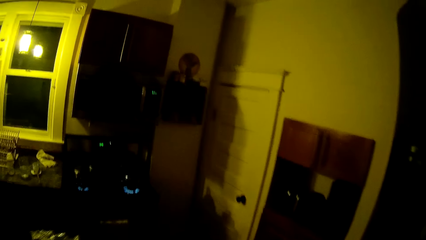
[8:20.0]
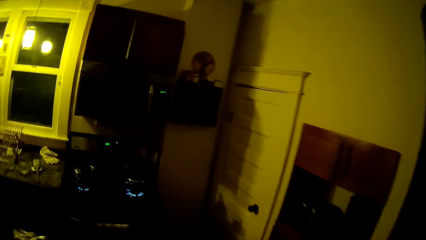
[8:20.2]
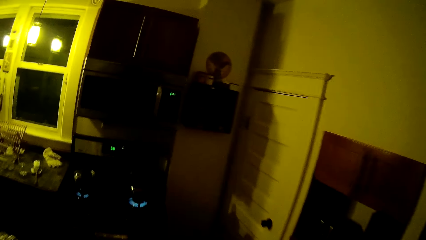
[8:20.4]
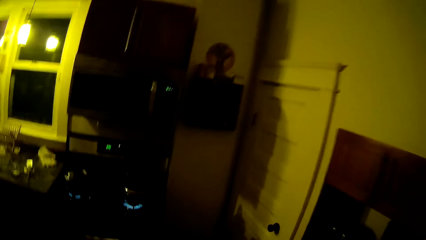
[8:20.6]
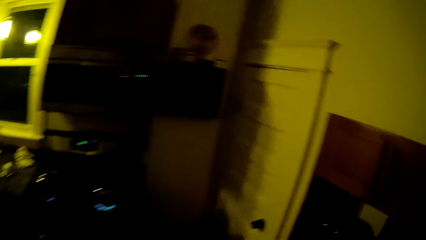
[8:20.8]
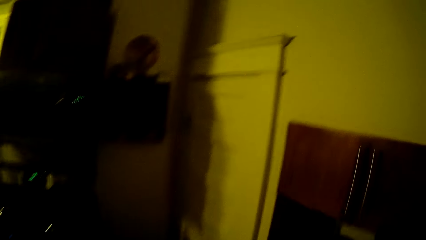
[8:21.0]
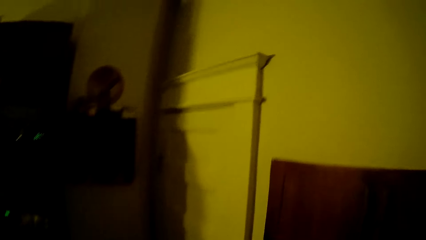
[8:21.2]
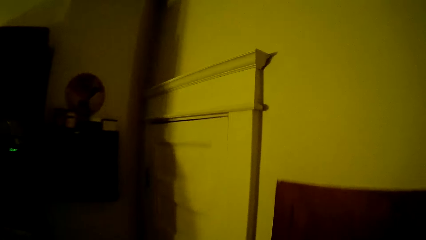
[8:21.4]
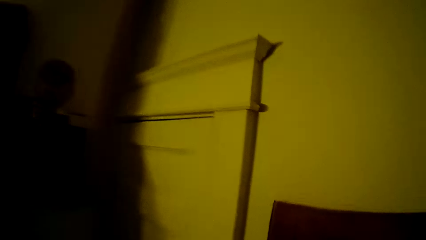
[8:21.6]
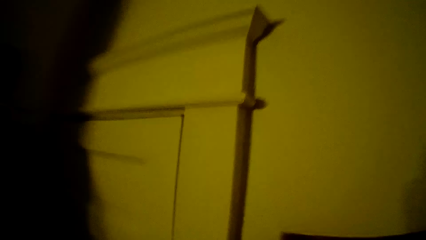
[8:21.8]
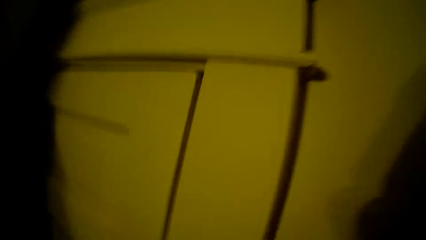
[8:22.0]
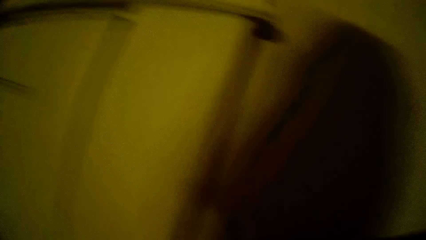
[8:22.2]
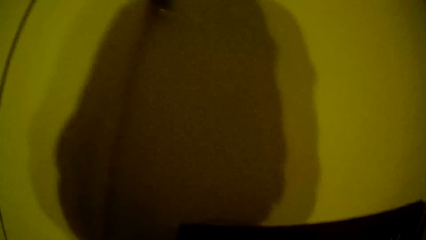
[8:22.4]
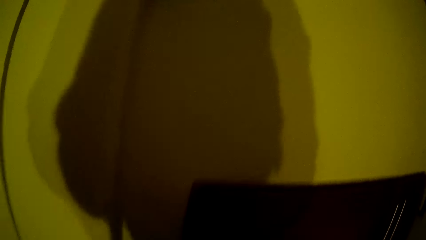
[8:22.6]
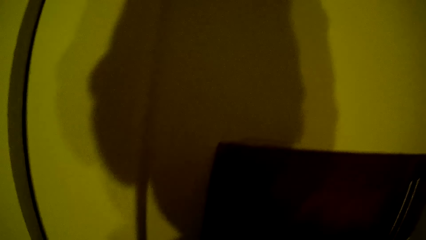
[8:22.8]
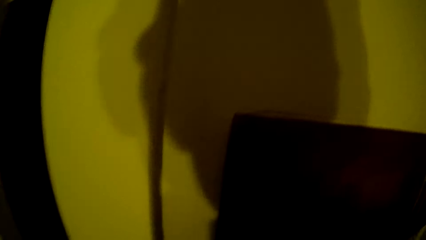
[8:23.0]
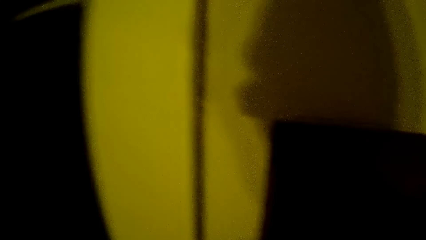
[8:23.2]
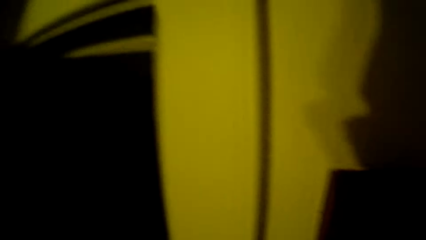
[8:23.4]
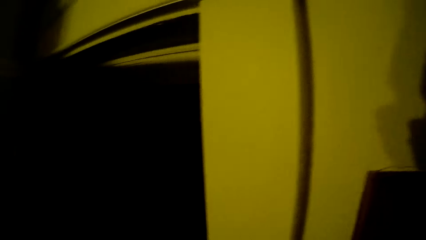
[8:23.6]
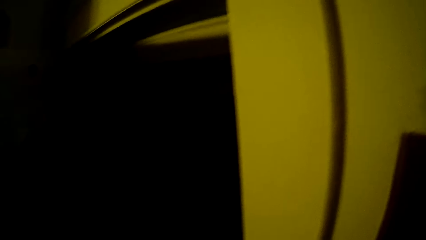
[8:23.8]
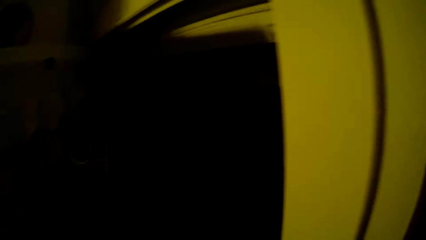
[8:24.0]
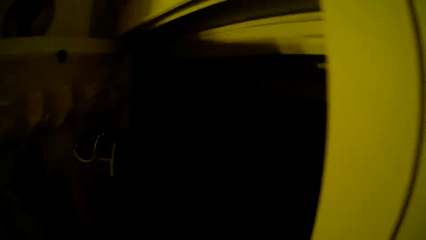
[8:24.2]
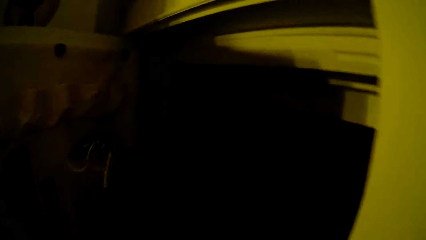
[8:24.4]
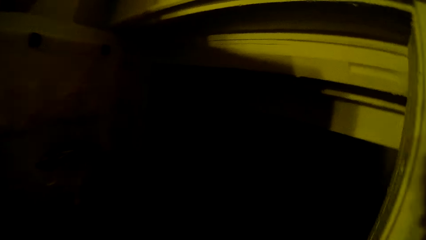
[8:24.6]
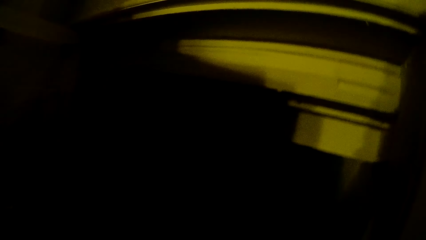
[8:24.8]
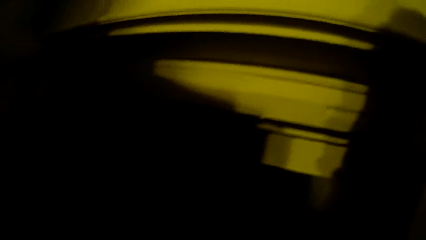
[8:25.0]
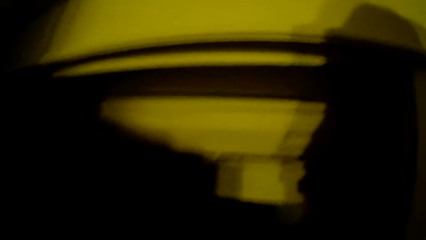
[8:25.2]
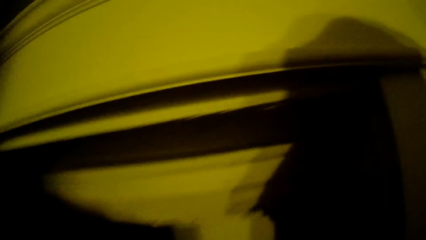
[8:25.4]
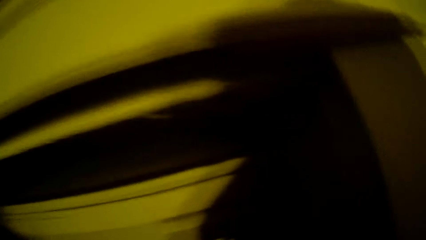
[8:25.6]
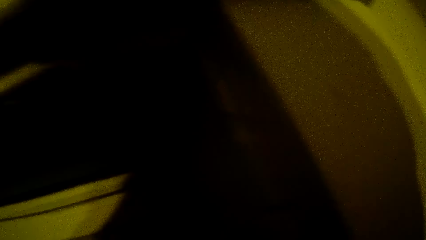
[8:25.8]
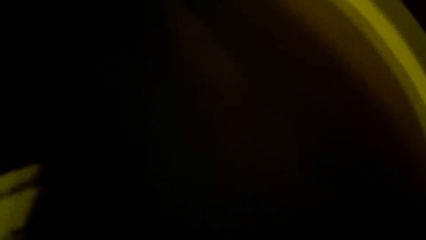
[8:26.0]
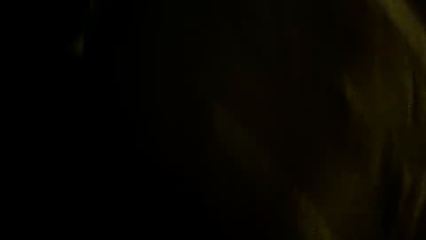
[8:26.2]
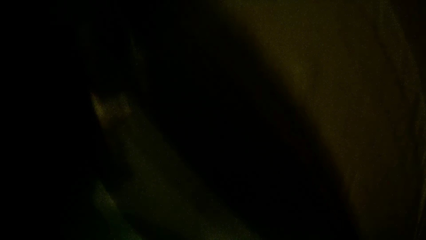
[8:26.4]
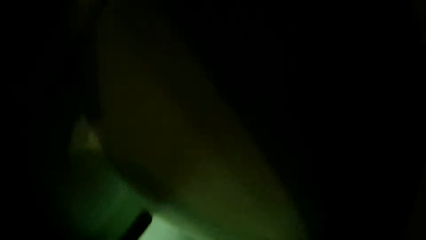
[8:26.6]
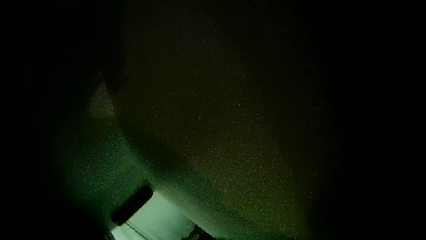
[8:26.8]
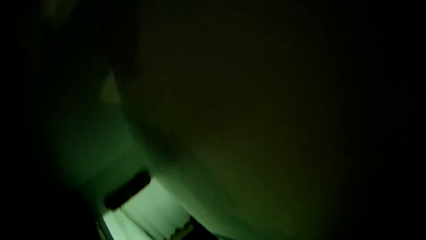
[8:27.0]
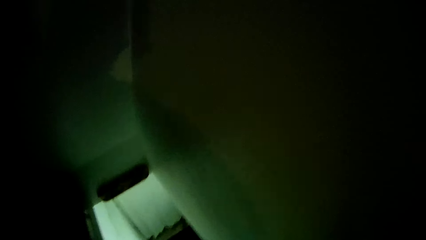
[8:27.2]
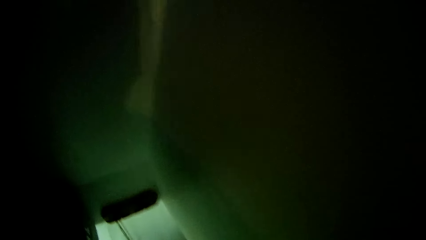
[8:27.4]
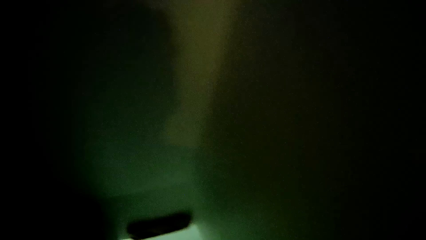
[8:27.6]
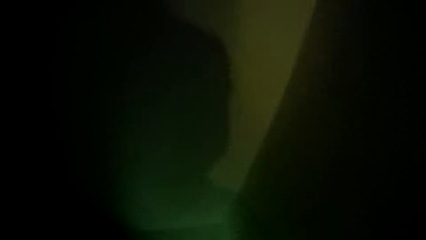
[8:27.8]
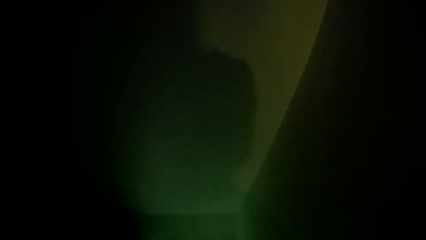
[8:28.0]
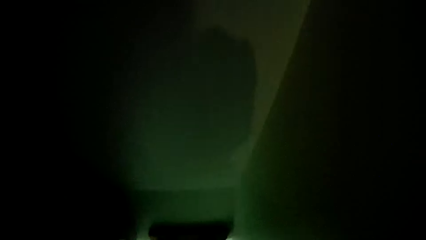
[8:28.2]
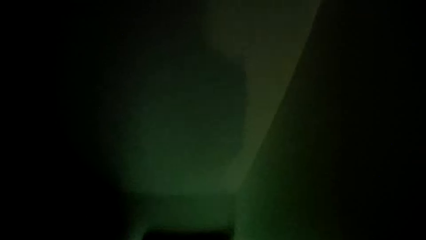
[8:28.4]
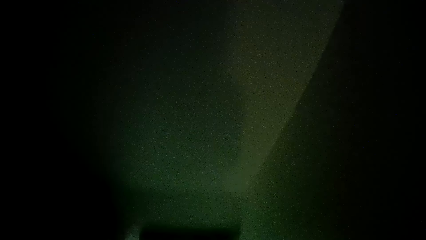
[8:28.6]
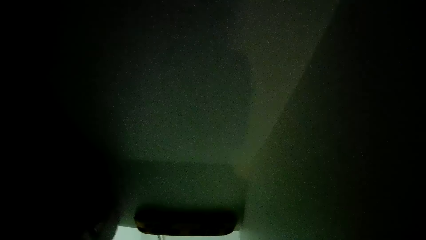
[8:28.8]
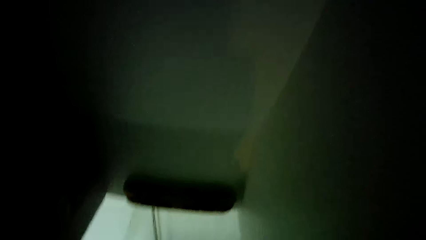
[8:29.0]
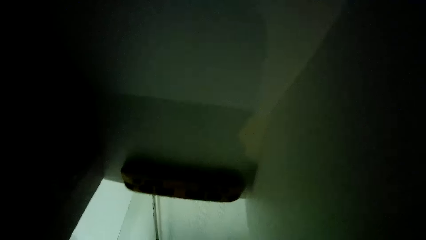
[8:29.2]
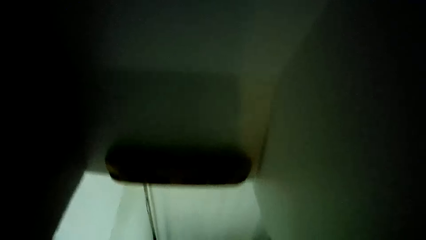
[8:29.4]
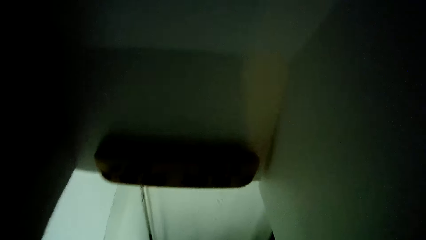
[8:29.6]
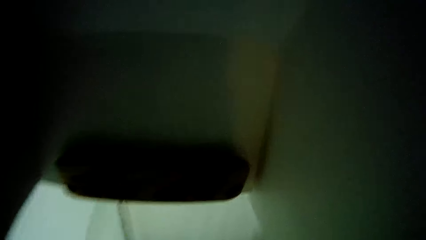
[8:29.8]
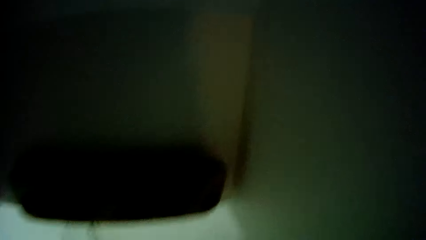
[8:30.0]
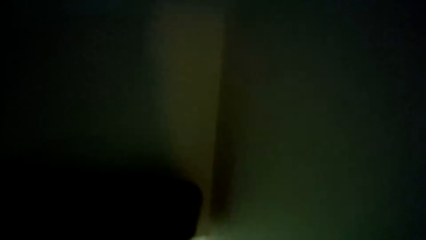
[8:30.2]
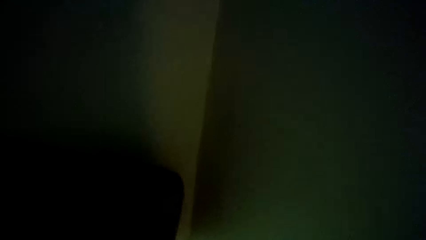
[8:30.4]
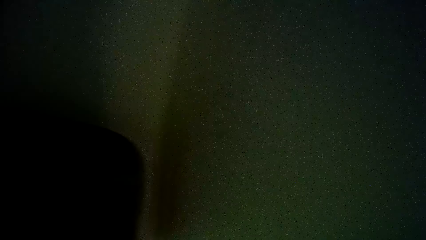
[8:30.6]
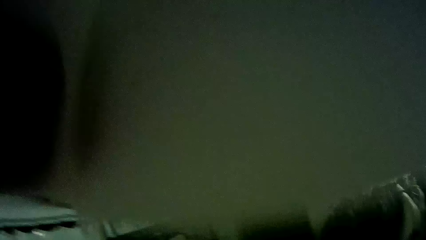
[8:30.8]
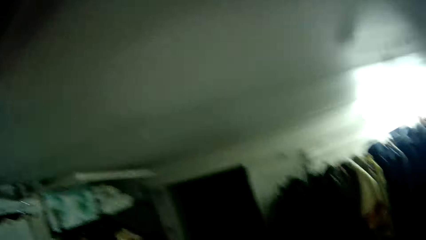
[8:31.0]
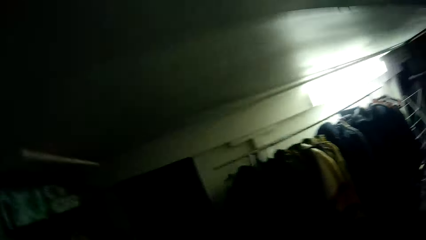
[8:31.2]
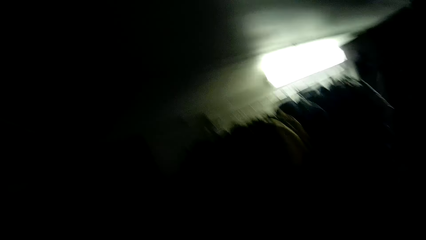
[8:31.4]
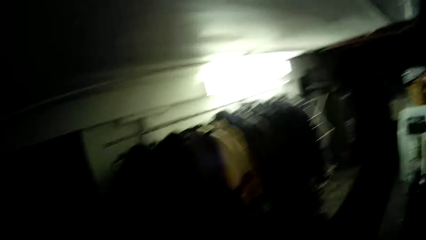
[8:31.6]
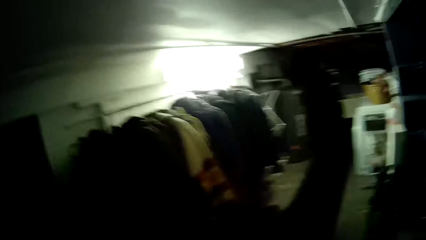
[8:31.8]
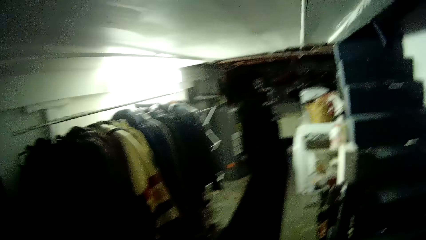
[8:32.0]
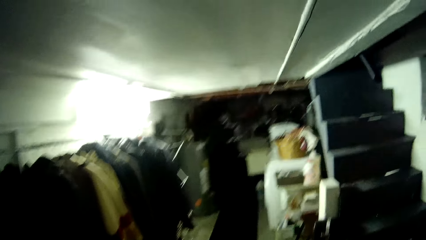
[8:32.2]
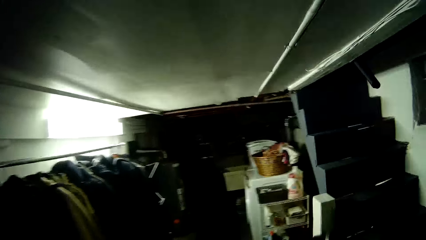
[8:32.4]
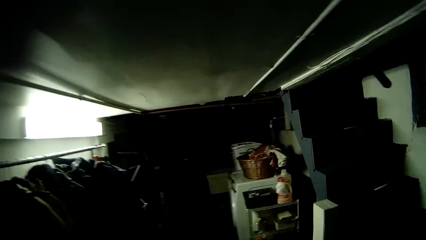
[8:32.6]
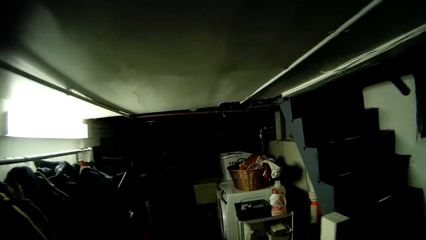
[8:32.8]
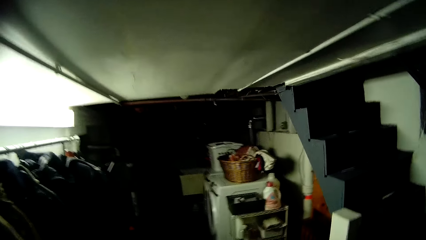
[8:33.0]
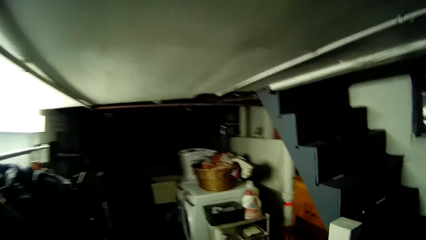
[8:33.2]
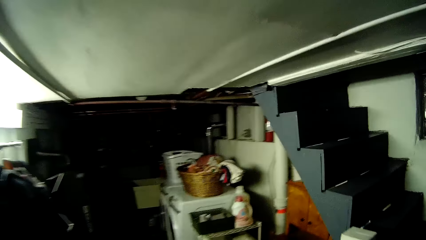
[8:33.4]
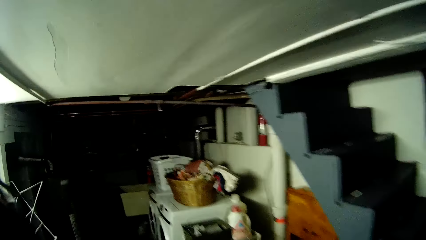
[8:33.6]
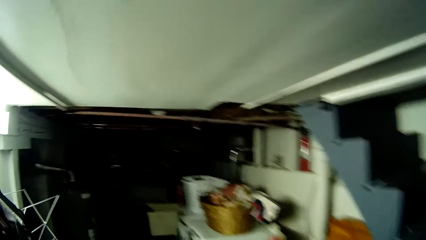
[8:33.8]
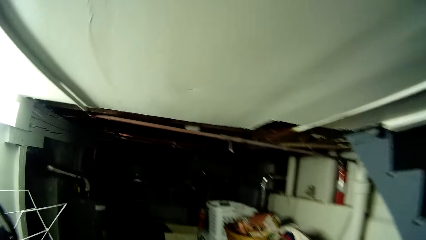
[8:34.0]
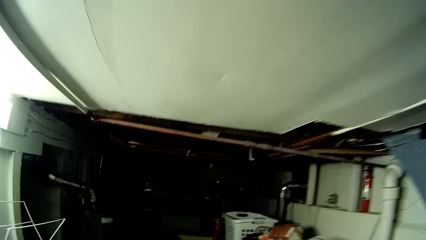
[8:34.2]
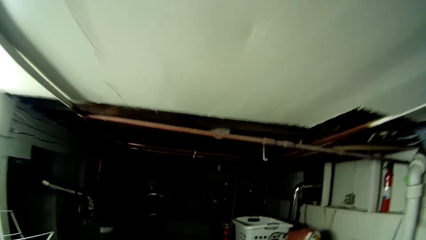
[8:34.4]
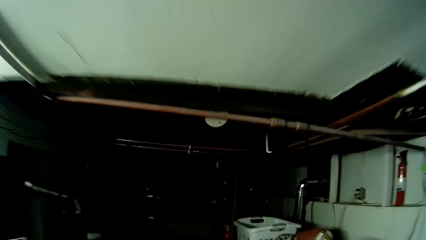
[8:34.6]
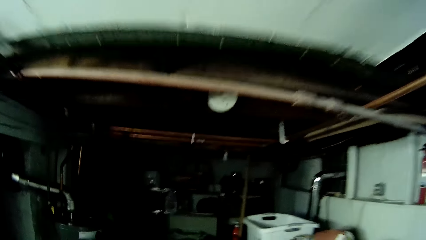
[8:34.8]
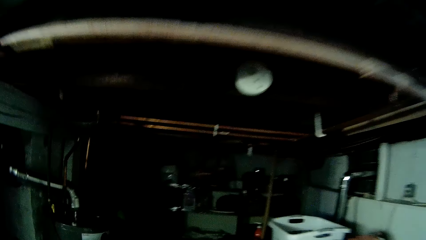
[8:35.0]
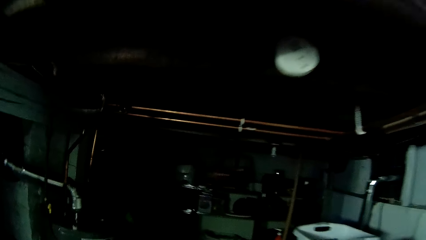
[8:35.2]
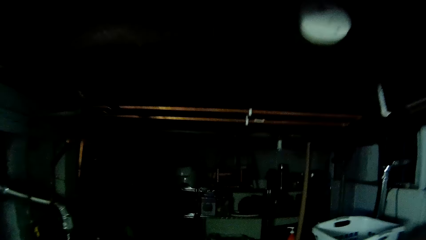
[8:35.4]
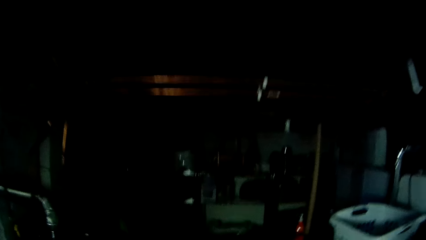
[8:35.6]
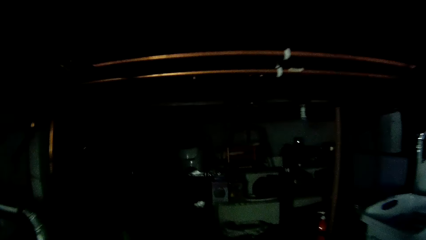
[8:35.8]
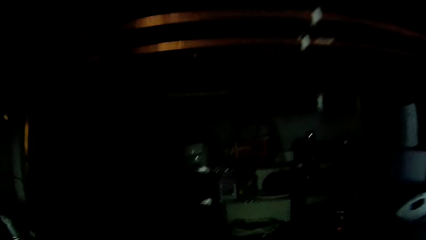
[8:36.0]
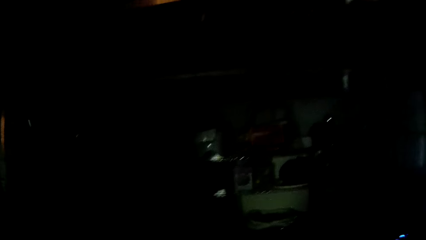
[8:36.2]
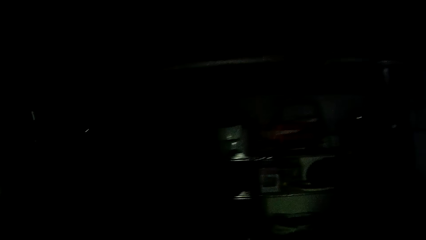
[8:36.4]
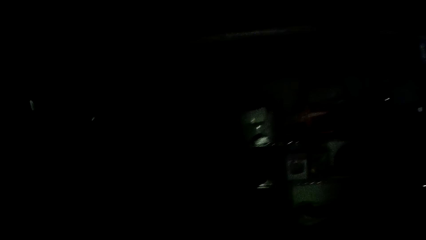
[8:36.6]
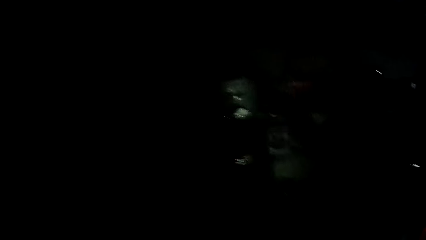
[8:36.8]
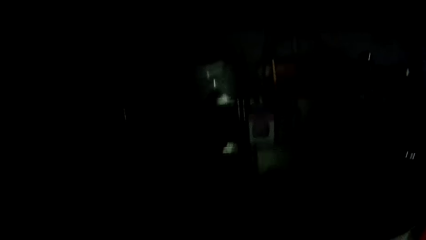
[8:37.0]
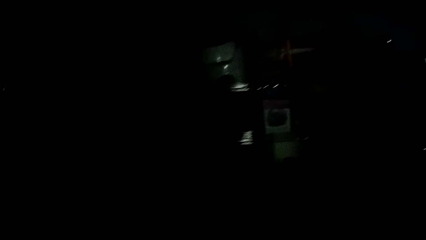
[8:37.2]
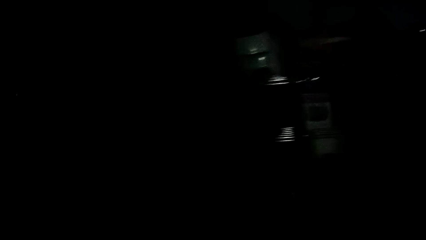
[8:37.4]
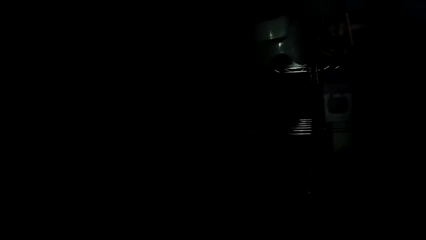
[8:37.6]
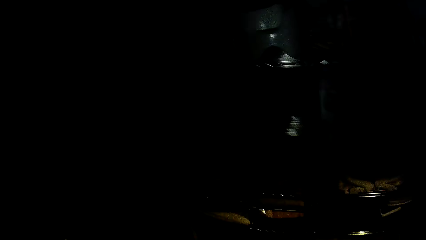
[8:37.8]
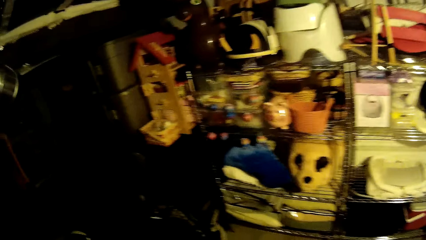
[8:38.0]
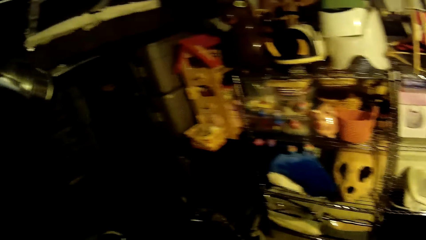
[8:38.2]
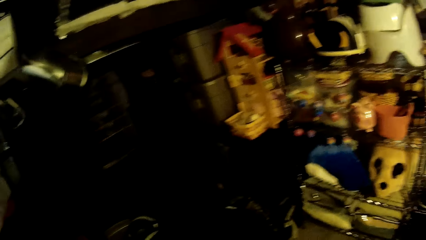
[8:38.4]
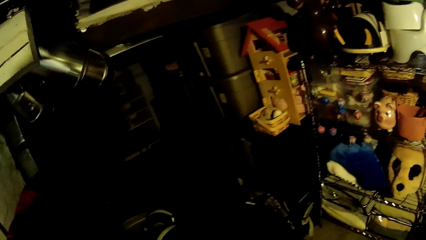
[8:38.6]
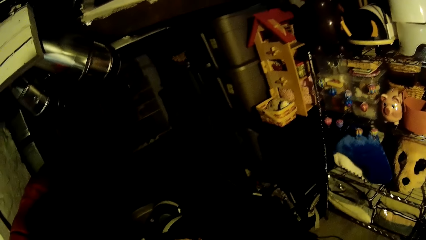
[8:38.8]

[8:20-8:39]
The camera wearer opens a door with her left hand. She moves down a staircase from the kitchen into a basement.
